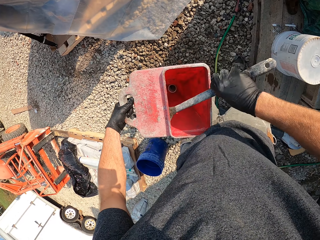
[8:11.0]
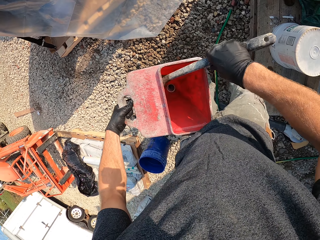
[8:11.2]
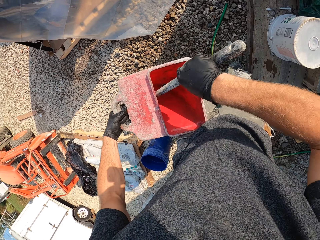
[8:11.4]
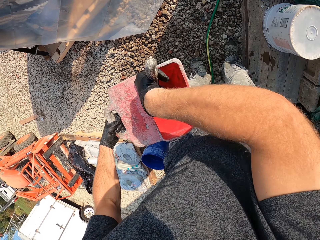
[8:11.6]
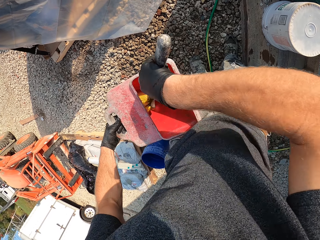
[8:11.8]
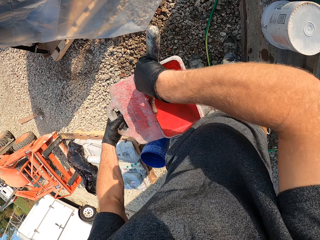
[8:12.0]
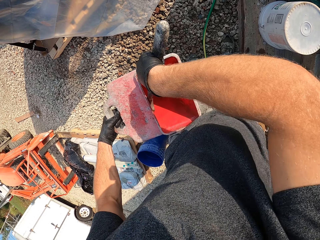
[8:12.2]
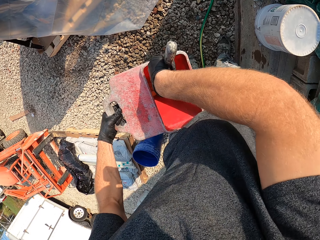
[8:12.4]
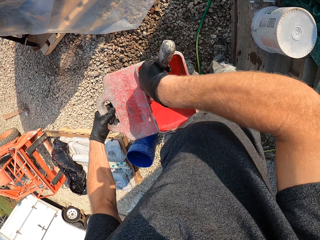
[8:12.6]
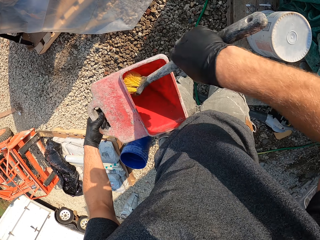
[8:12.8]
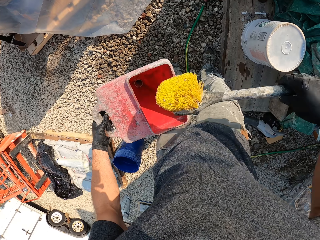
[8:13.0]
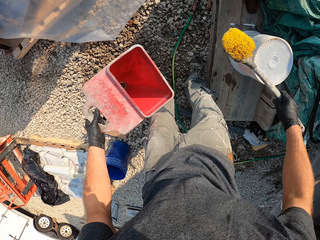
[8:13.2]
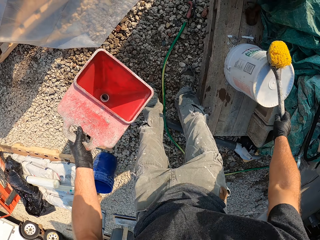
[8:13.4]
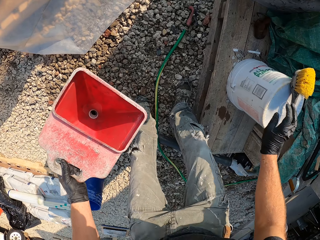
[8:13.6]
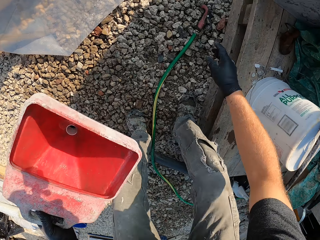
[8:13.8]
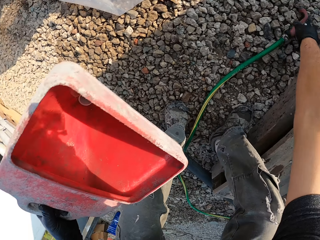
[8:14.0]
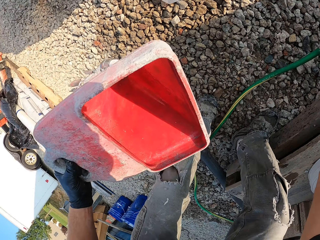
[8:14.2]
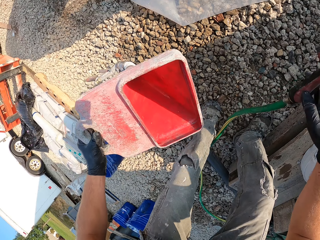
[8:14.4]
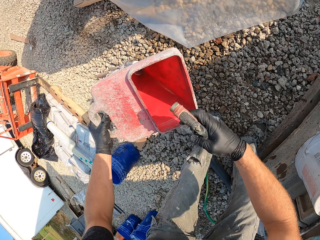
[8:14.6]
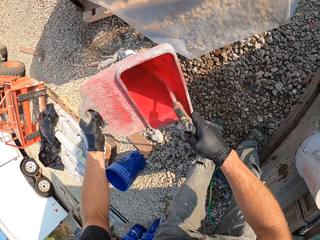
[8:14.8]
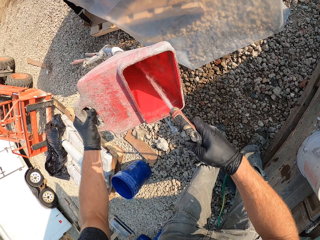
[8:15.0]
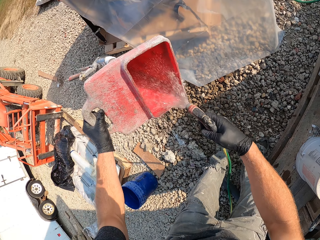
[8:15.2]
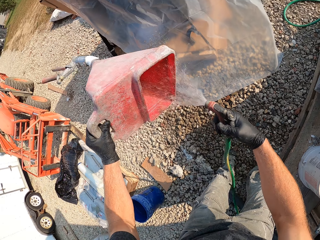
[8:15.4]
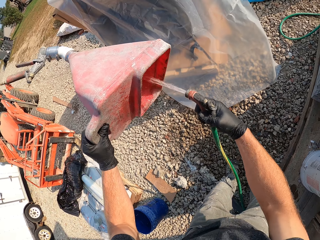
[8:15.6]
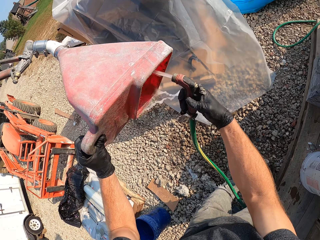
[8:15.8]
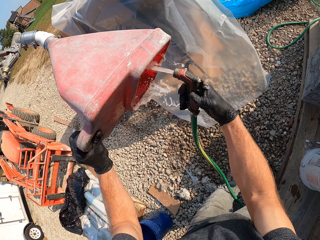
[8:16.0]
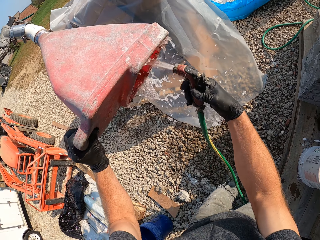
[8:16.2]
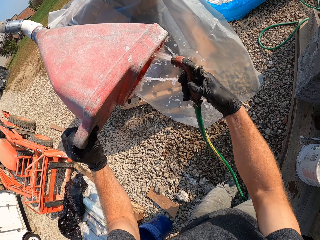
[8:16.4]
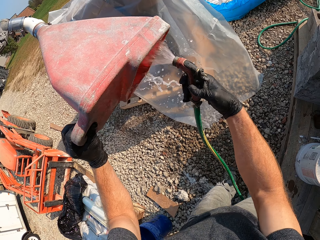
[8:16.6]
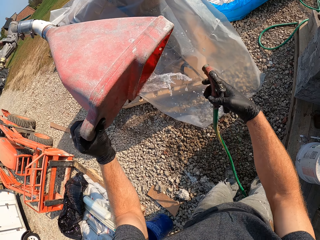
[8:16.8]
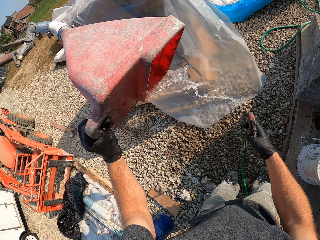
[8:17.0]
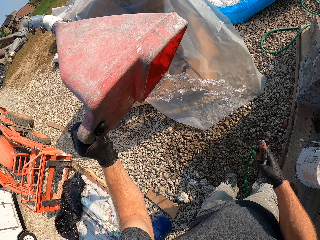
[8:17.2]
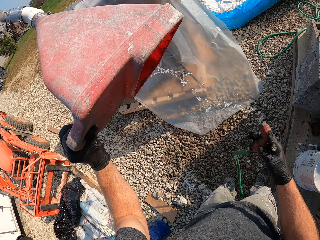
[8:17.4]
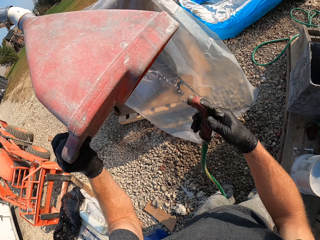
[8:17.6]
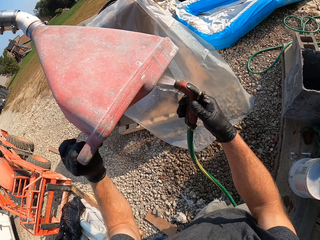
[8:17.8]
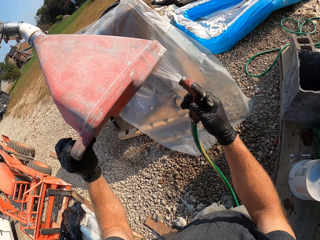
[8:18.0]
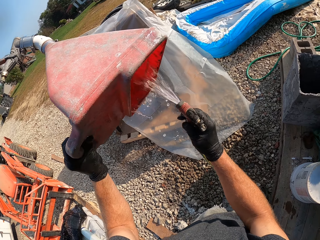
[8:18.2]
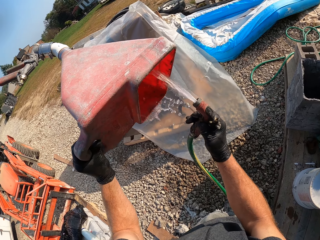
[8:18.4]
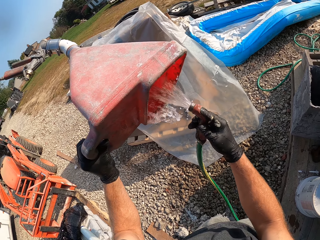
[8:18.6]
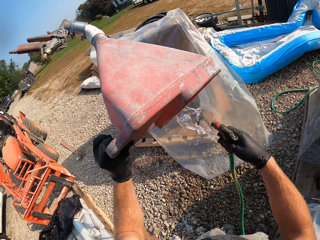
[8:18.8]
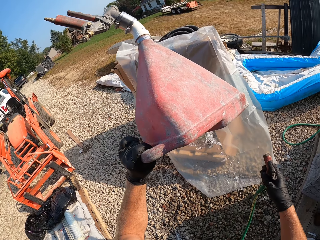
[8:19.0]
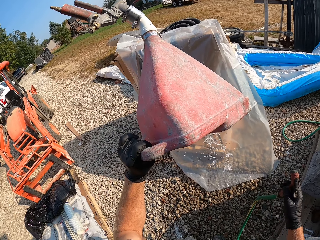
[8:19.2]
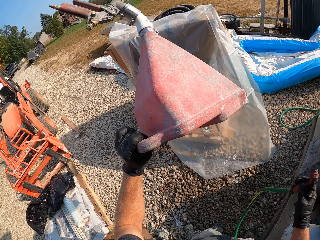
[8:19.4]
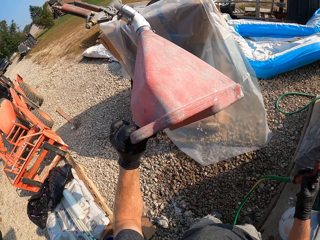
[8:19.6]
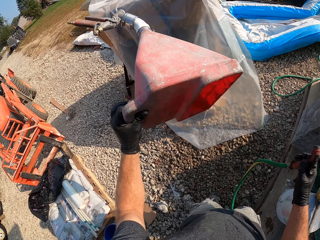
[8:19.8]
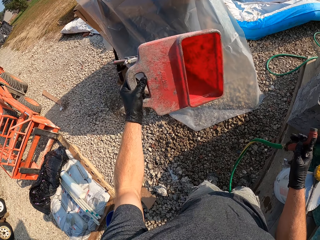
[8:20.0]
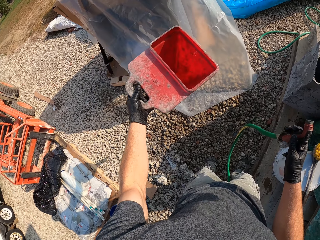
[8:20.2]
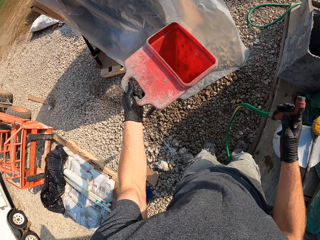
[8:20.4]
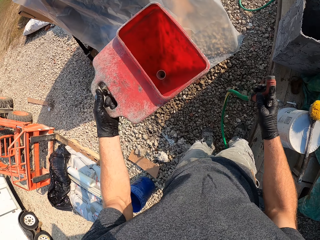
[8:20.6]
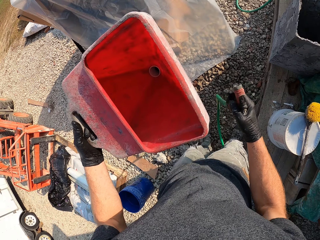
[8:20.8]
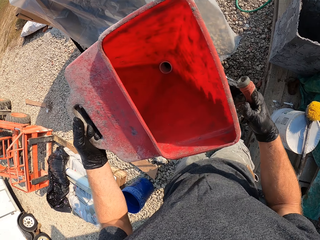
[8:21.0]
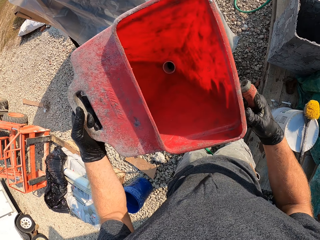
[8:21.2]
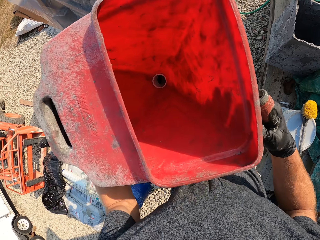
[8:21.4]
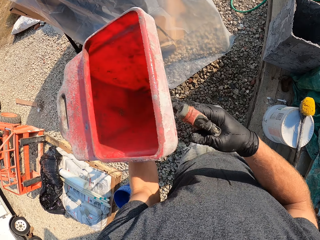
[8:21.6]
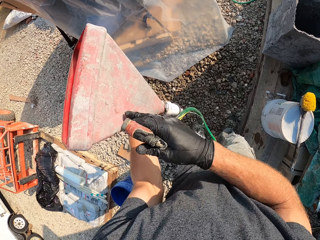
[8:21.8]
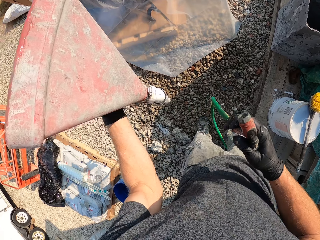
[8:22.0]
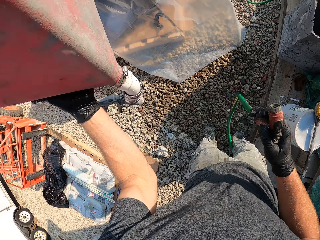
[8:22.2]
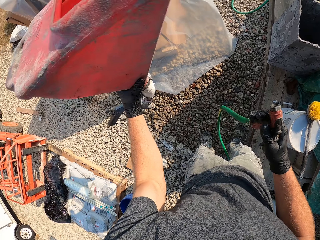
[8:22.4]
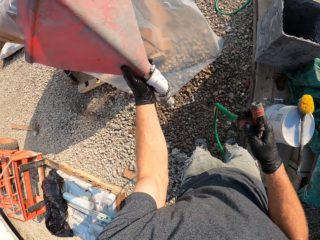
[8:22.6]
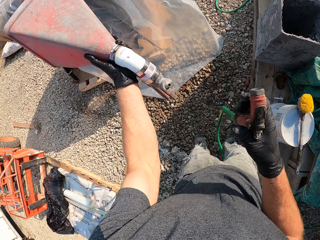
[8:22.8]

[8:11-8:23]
The camera wearer drops the brush on the white bucket. They pick up the sprinkler from the ground. They rinse the hopper gun. They adjust the hopper gun.

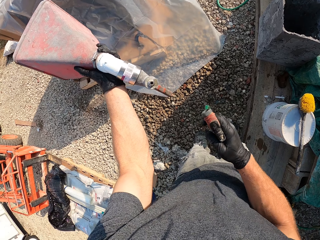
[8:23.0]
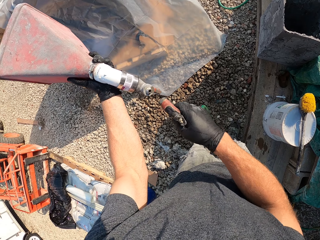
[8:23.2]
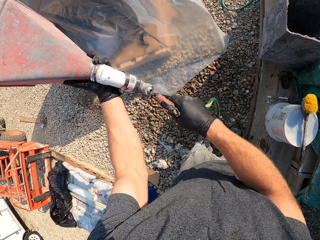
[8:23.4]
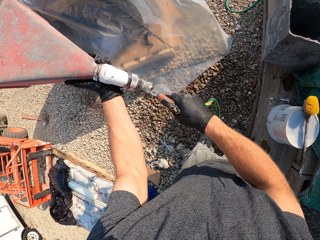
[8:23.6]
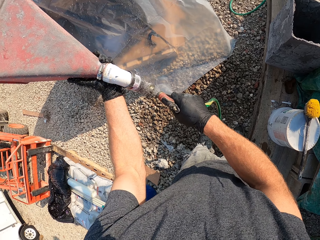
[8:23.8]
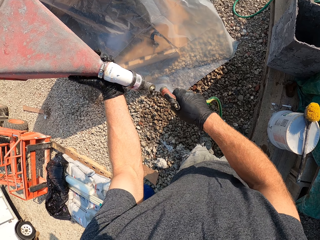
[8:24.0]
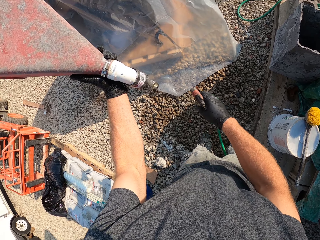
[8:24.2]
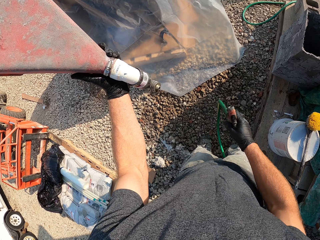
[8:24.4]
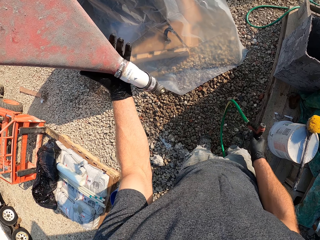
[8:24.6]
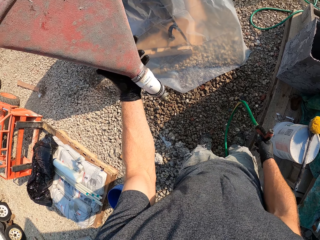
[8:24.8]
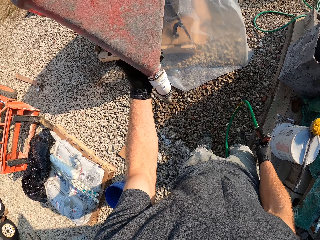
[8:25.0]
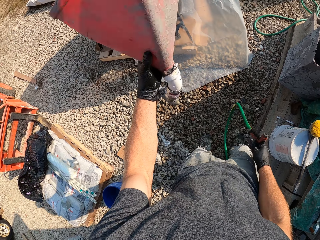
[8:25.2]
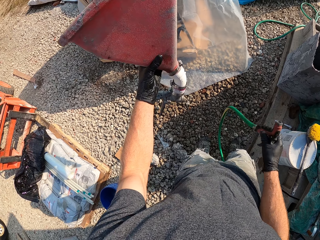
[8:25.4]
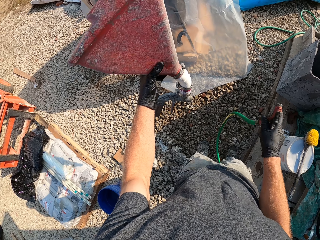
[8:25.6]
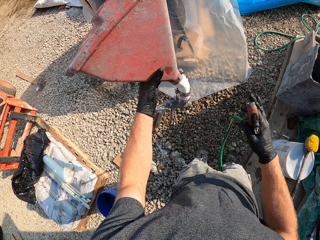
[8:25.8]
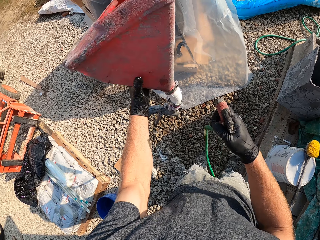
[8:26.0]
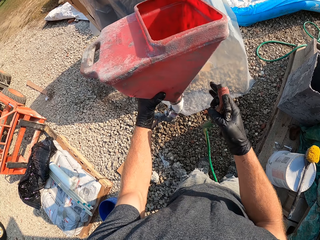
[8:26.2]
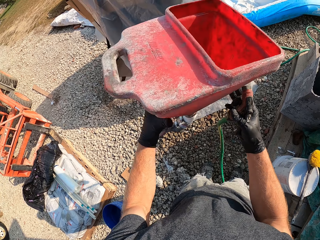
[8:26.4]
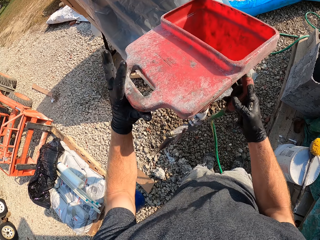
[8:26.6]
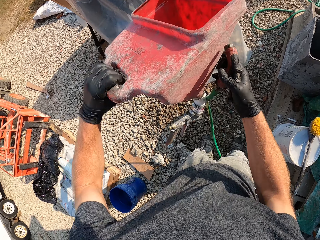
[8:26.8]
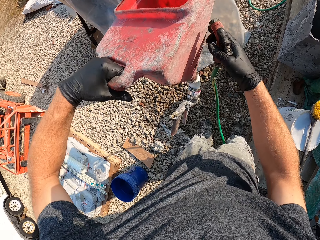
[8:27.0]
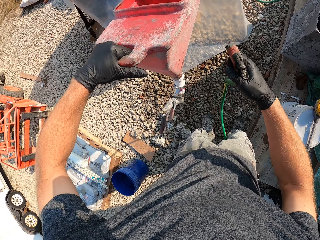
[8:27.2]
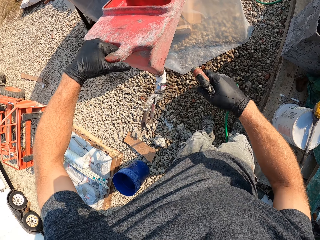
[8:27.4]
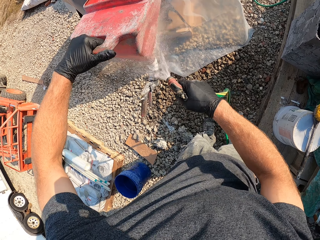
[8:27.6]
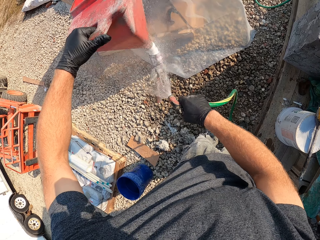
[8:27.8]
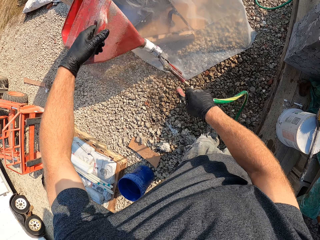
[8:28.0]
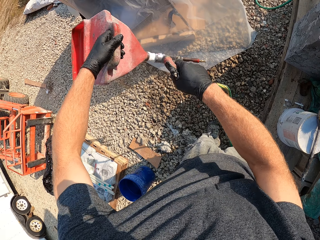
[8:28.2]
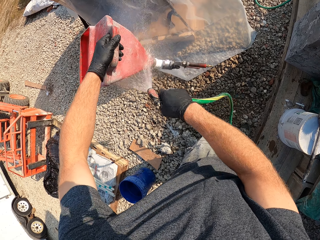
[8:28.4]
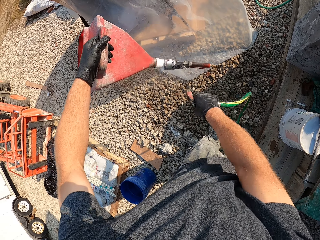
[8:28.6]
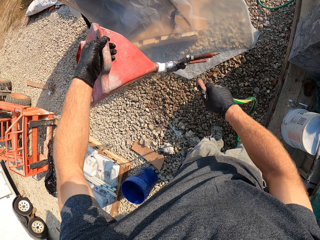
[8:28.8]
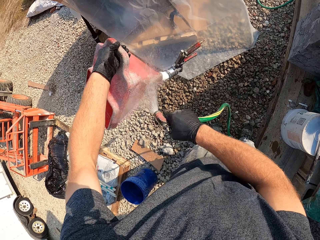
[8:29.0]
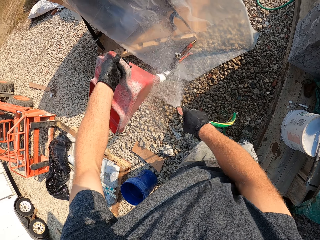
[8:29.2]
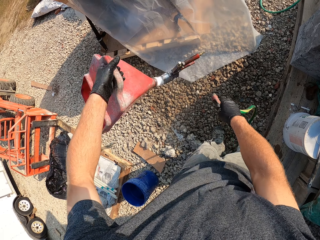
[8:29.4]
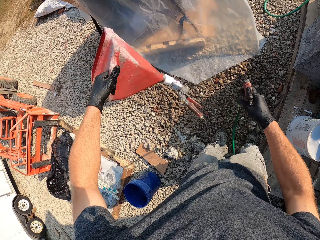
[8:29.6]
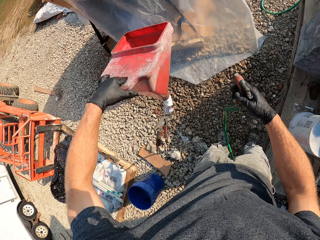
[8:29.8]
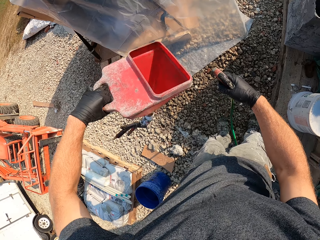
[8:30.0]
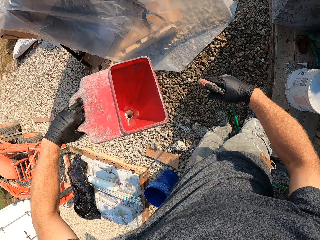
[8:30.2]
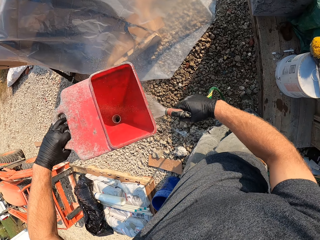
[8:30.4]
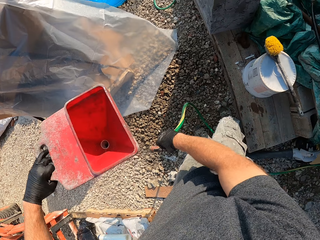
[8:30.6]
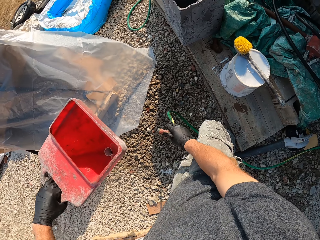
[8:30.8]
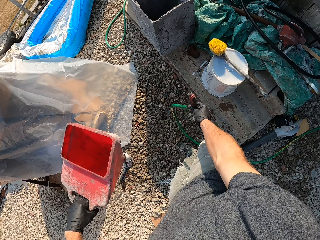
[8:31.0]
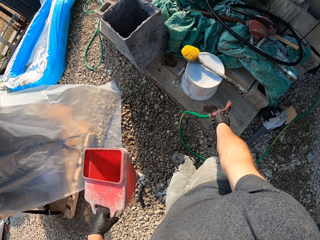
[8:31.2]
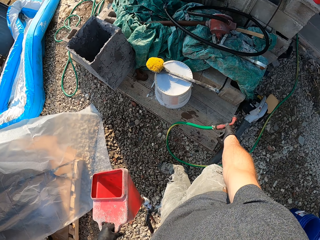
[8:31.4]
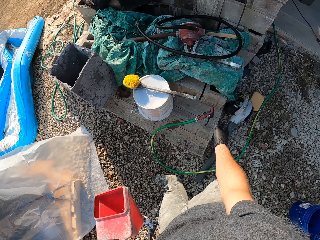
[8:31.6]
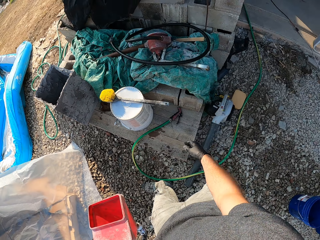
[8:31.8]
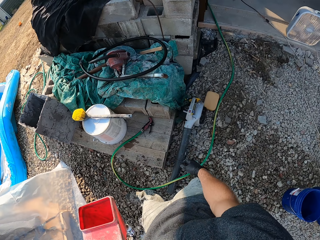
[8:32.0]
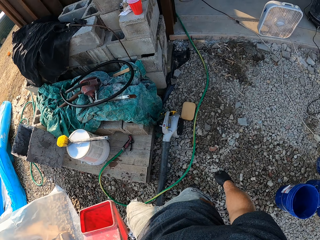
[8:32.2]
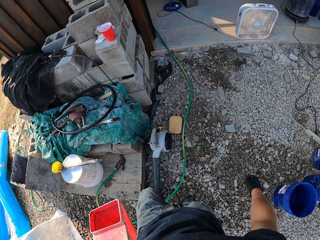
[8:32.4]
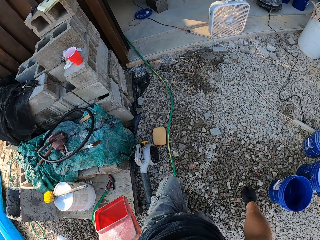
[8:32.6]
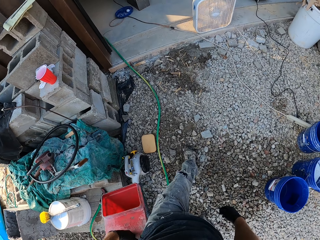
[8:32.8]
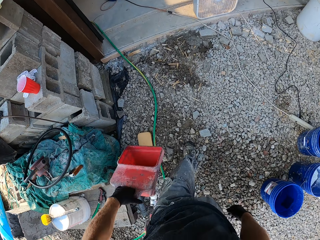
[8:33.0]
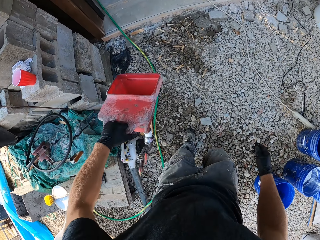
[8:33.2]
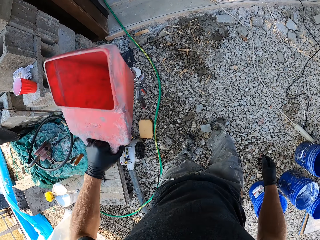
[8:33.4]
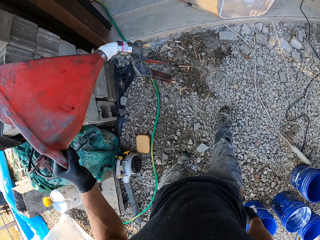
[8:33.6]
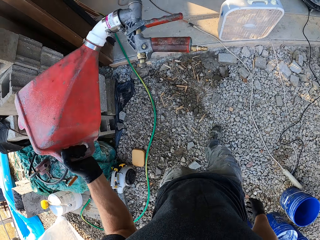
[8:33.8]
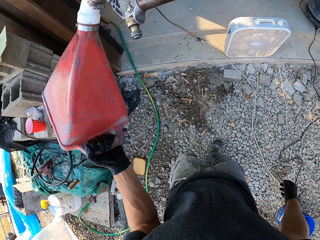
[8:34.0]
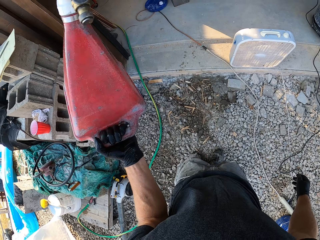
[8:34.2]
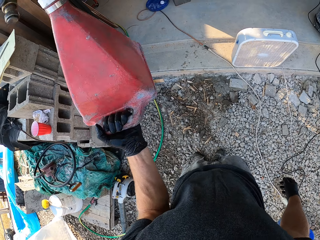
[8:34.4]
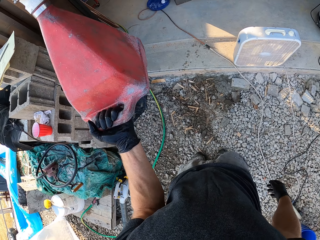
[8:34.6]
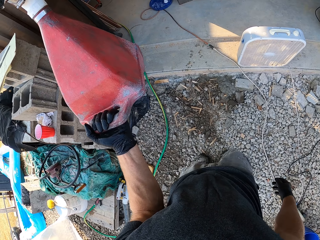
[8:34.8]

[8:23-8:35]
The camera wearer sprays water on the bolt. They adjust the hopper gun. They spray water on the hopper gun. They drop the sprinkler or pipe on the ground. They walk to the pipe of the hopper gun. They drain water from the hopper gun.
